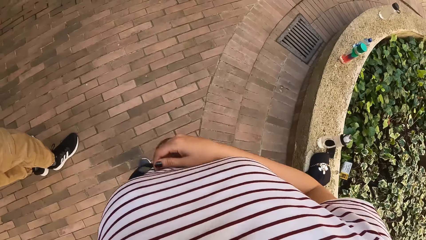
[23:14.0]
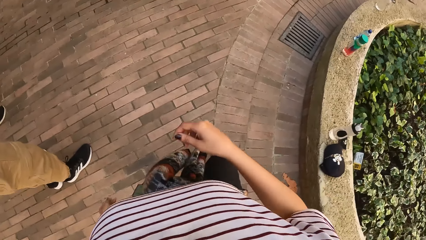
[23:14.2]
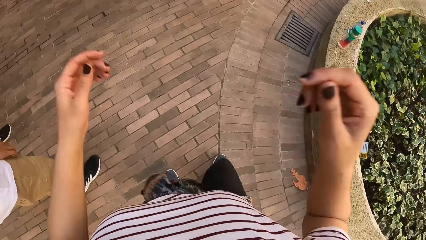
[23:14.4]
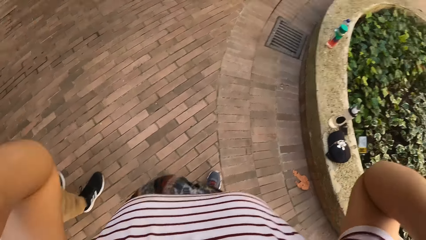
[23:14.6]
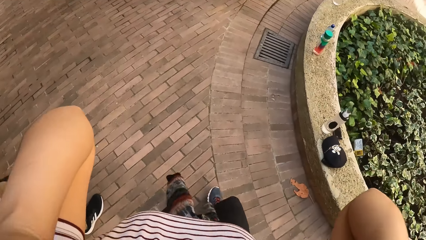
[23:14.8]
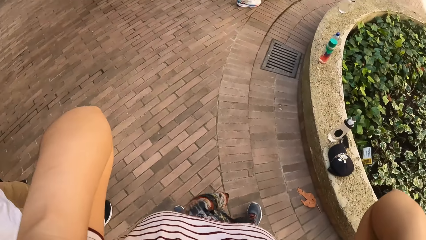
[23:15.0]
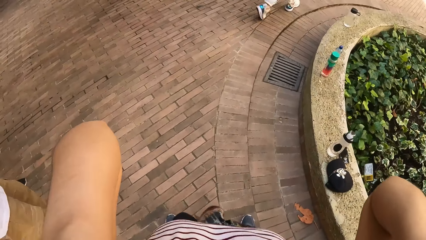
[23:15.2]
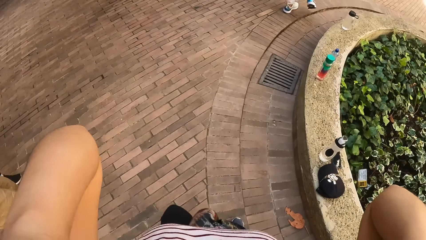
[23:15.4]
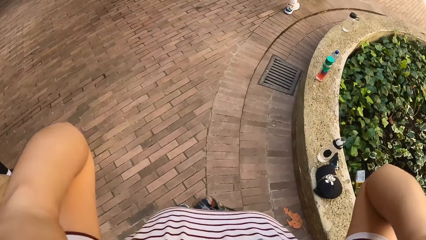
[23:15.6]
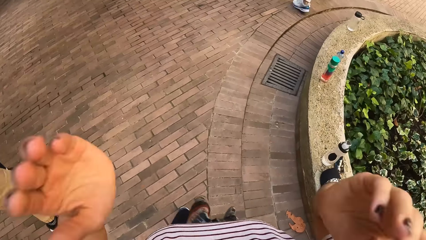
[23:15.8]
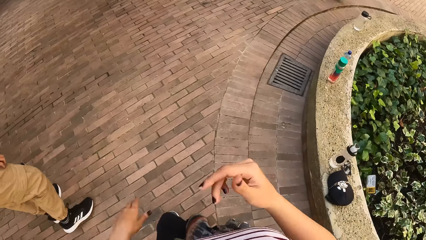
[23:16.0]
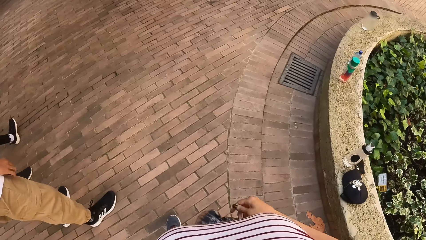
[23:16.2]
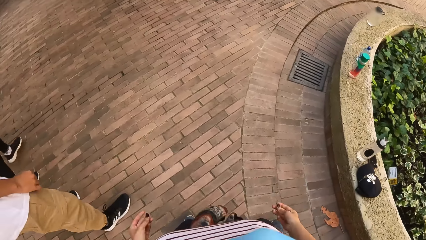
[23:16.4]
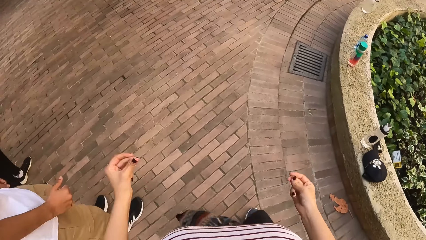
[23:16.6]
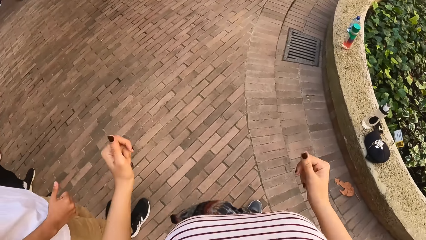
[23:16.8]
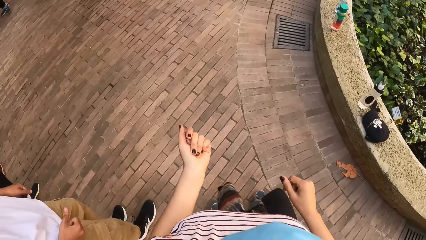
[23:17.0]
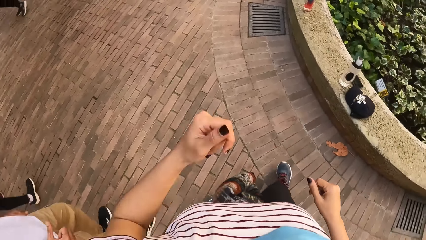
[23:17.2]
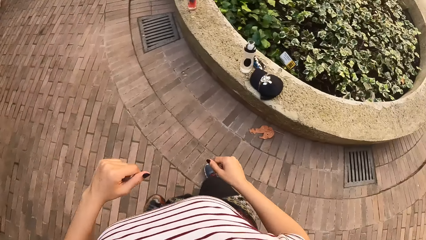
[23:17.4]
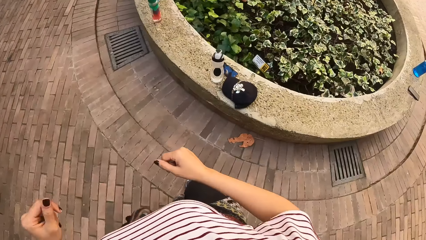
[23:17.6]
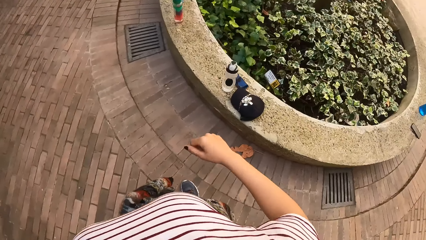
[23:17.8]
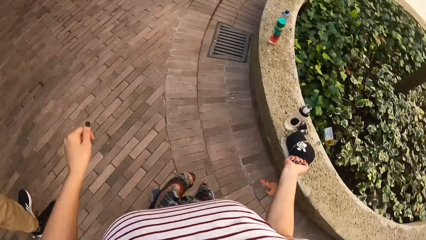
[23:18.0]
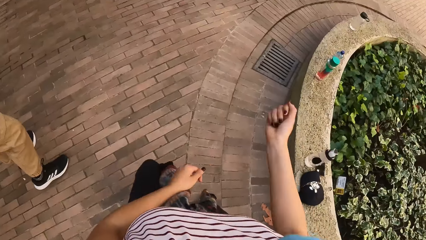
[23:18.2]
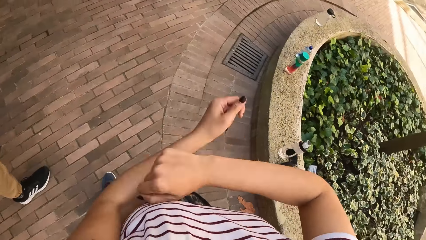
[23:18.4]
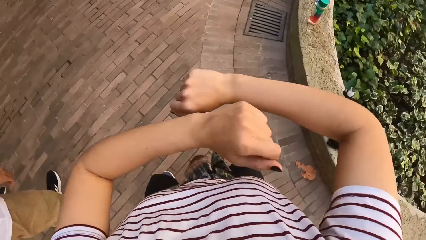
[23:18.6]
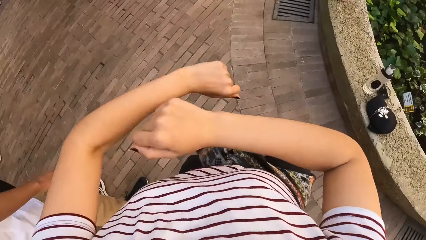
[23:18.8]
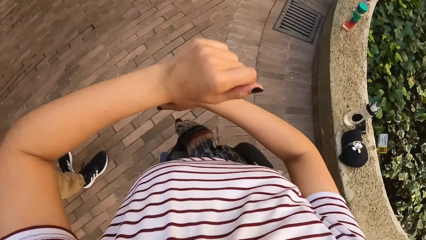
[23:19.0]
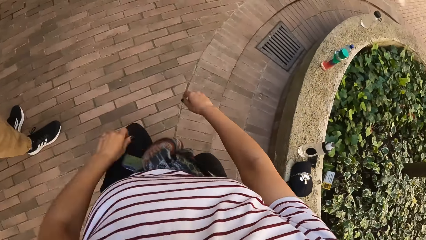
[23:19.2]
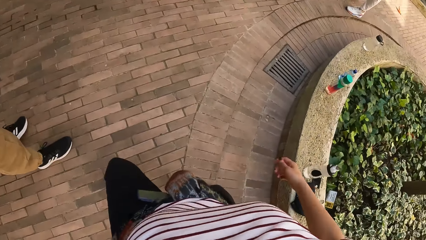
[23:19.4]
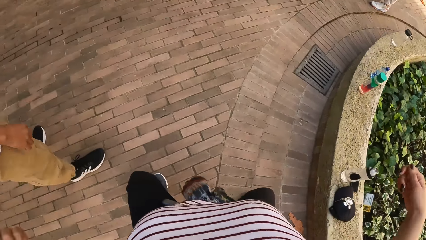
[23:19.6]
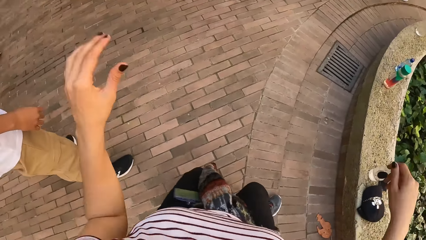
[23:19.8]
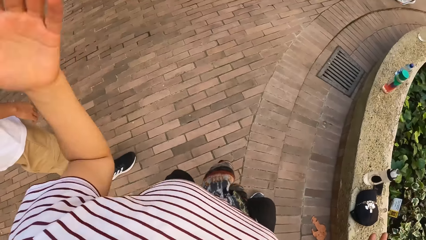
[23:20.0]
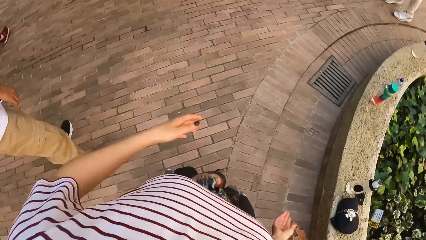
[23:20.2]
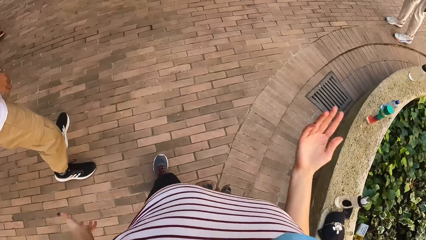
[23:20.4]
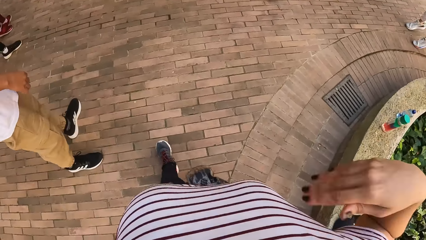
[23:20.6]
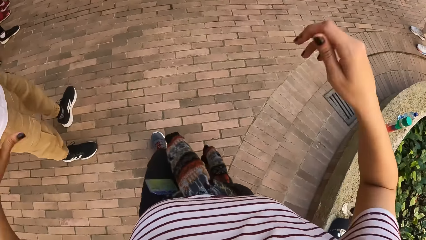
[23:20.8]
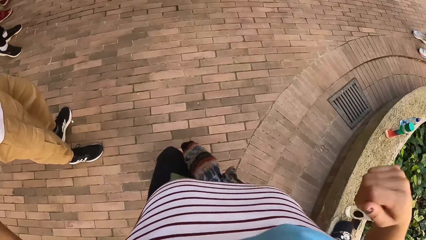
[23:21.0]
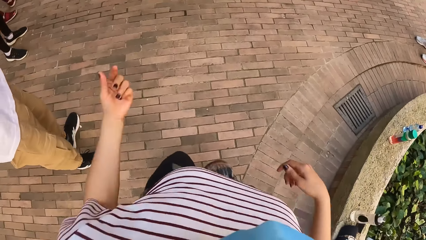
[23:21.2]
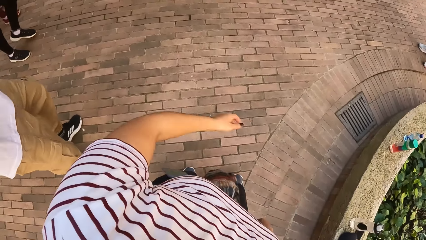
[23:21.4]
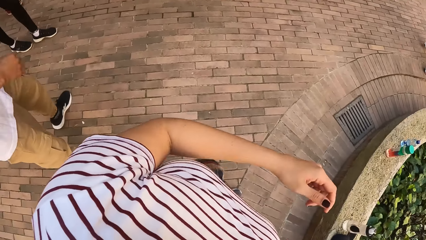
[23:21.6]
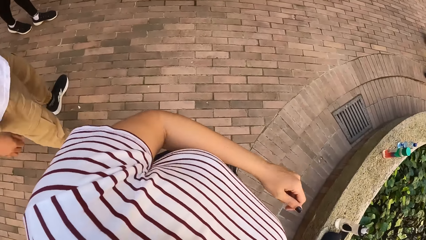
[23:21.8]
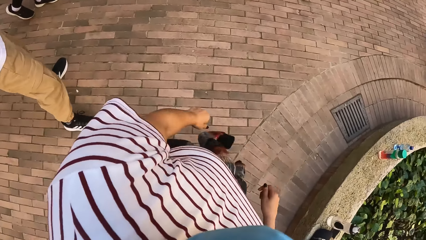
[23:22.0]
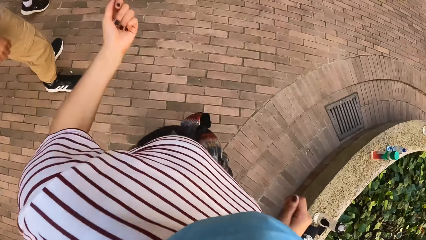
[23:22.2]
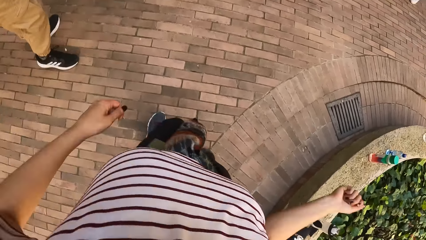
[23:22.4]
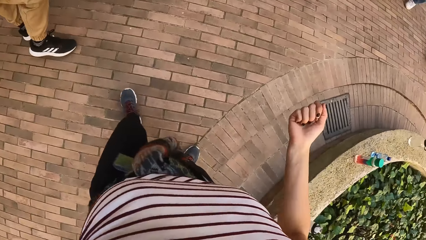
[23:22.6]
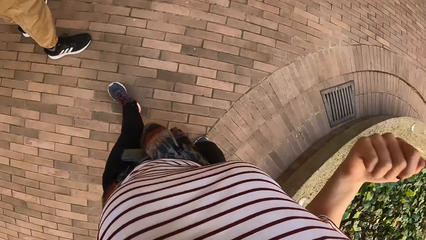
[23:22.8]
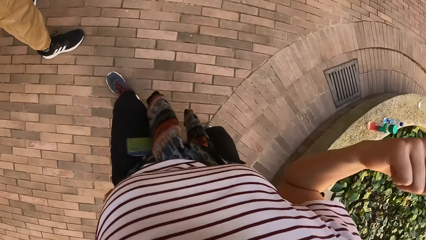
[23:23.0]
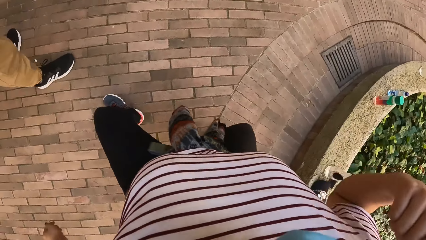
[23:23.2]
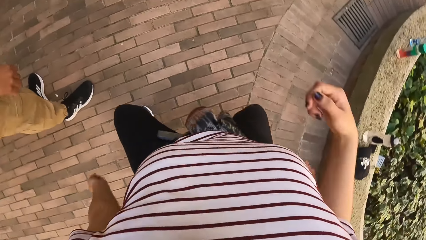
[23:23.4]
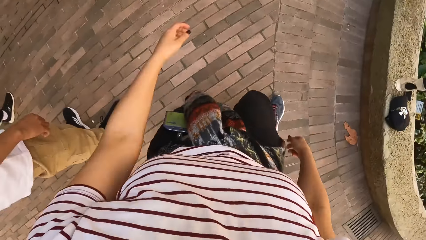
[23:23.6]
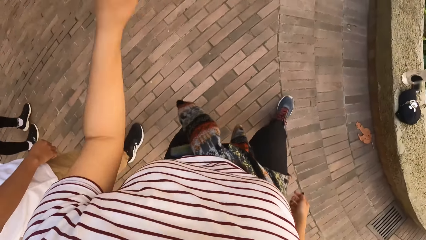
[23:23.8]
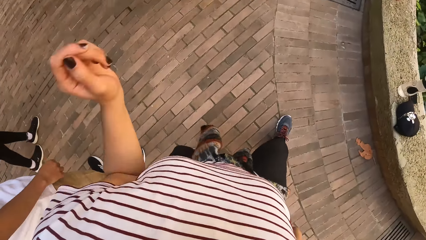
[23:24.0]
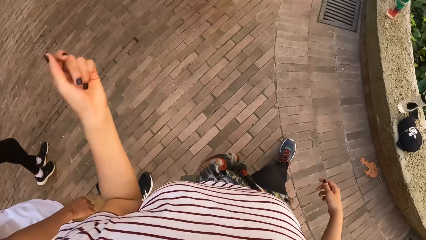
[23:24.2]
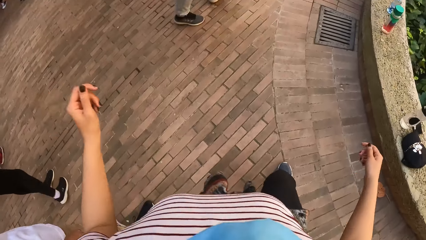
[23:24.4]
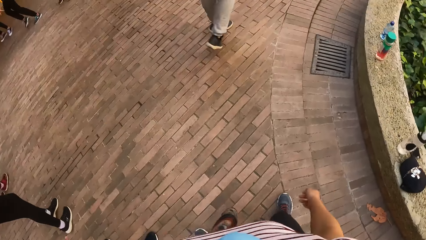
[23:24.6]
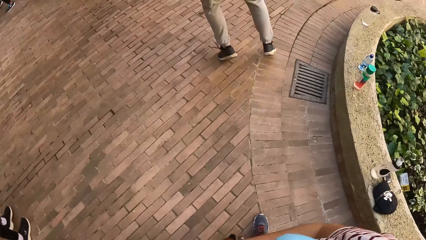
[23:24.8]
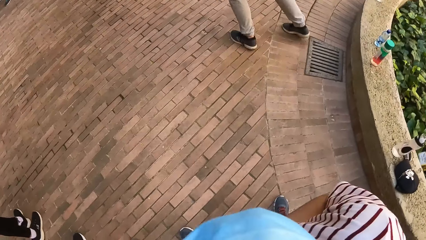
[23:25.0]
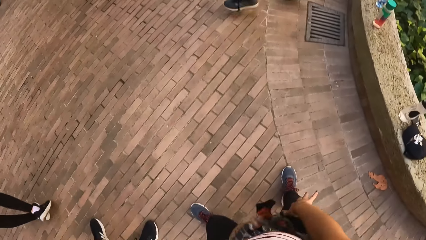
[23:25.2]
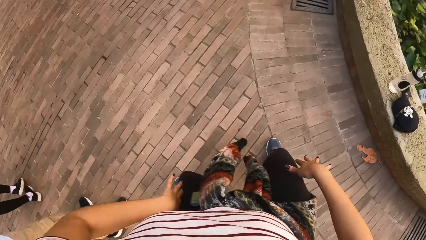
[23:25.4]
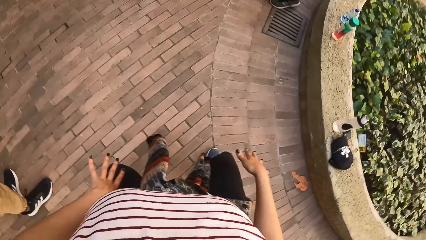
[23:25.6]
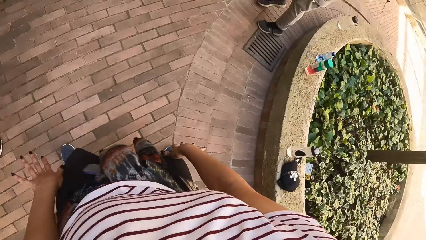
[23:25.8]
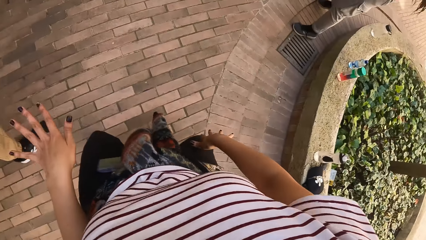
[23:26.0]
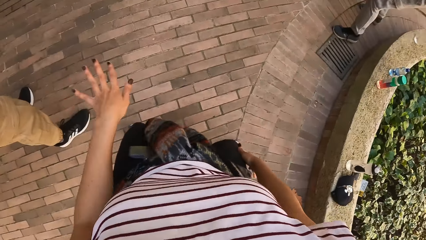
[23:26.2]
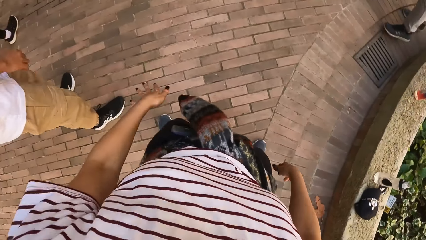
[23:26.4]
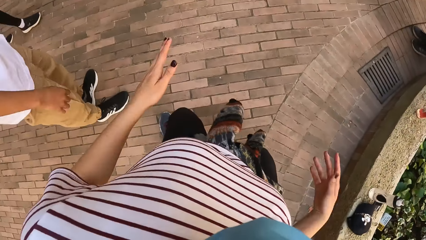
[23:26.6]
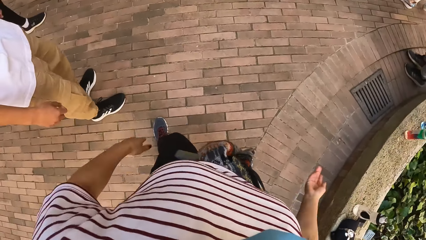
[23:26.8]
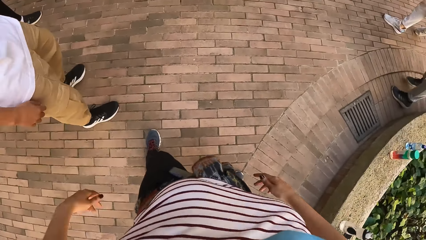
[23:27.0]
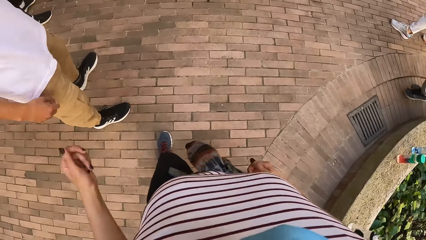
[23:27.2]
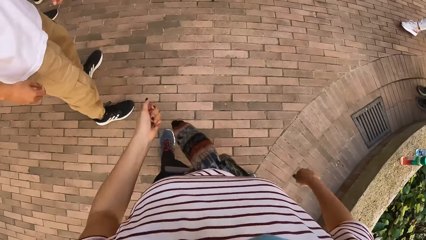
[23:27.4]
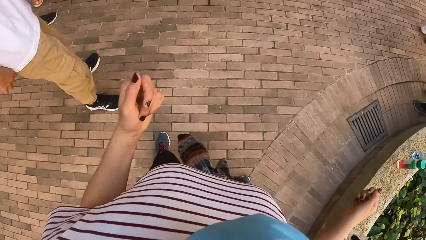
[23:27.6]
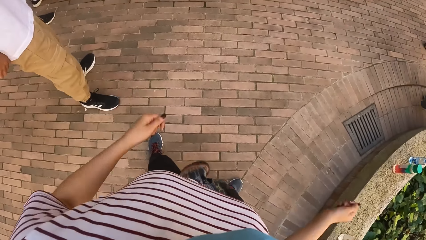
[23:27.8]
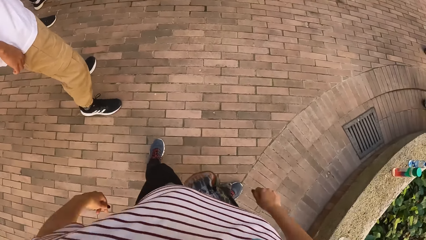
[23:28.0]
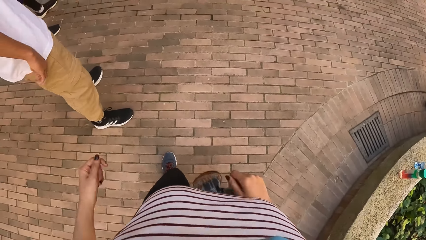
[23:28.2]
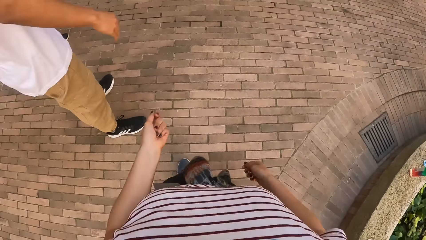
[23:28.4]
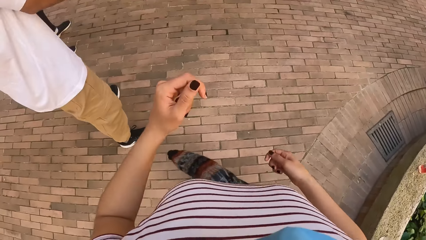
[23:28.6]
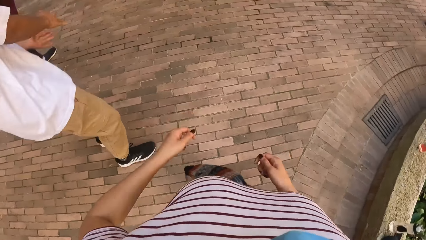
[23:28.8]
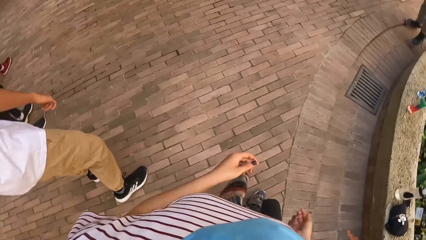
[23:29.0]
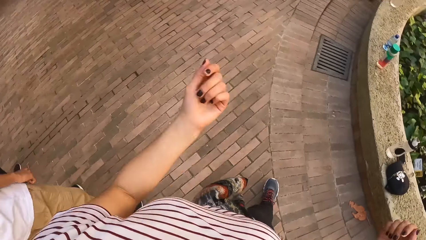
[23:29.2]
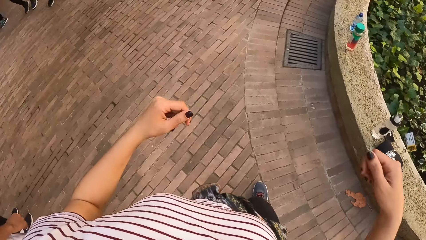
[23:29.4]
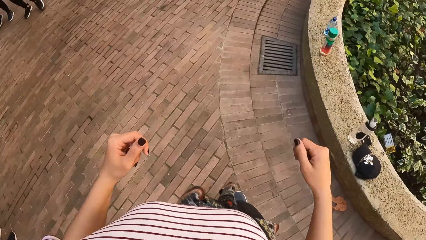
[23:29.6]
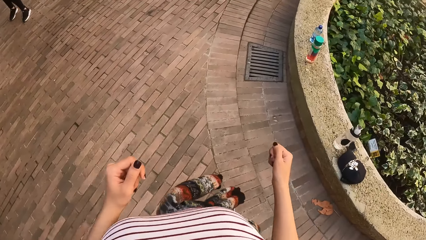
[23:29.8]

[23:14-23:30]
The camera wearer adjusts the camera with both hands. They lift both hands, drop both hands, snap both hands and dance with friends. A man dances around. The camera wearer dances with friends.
